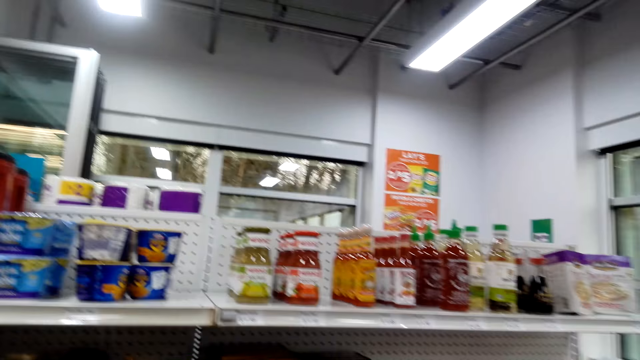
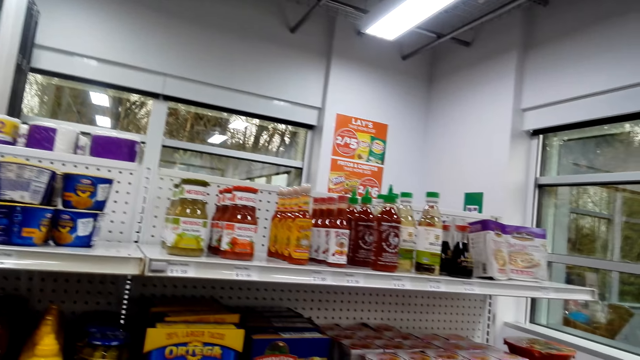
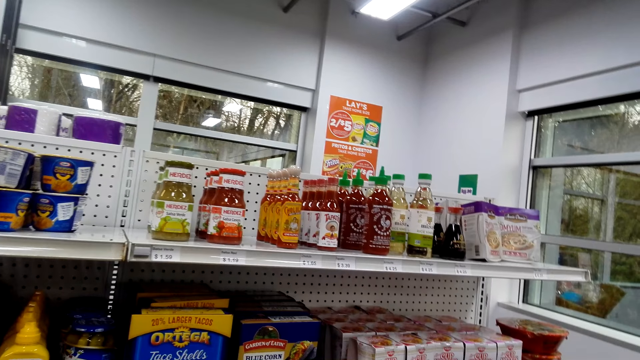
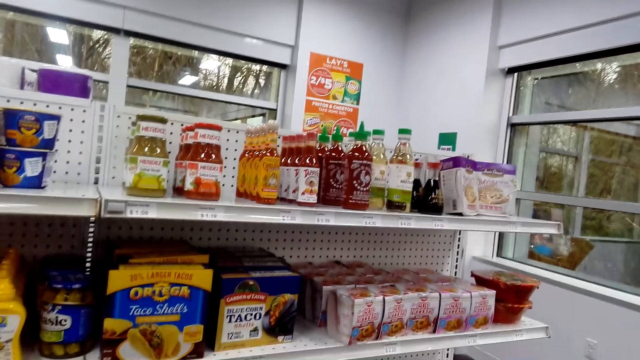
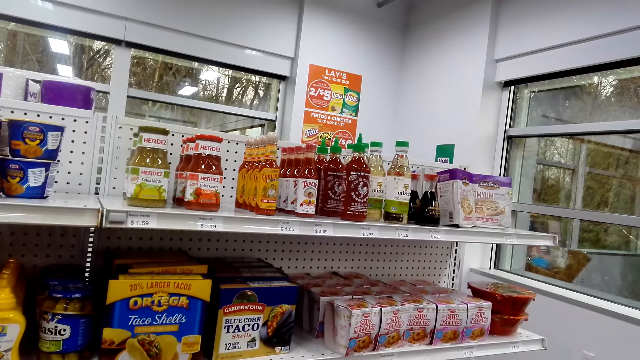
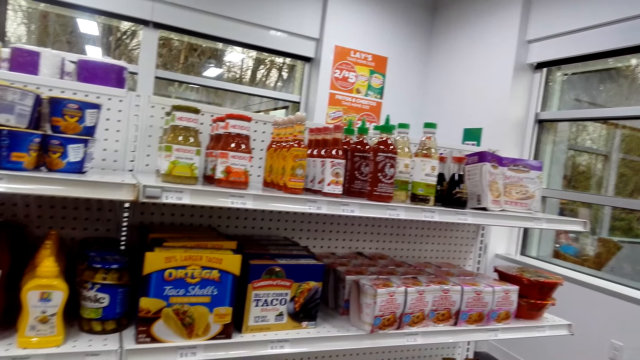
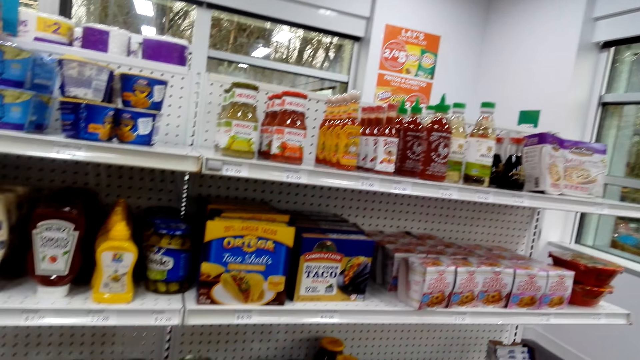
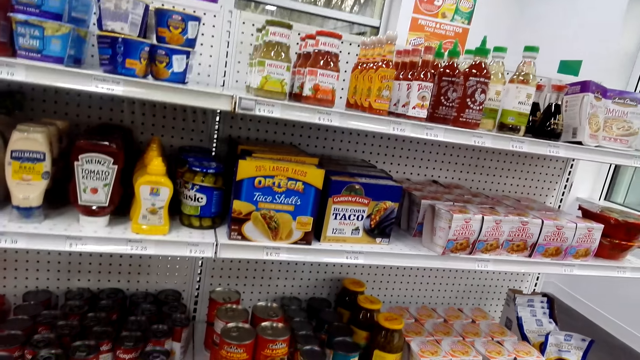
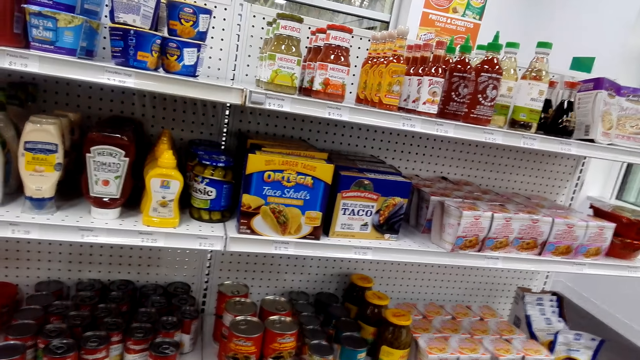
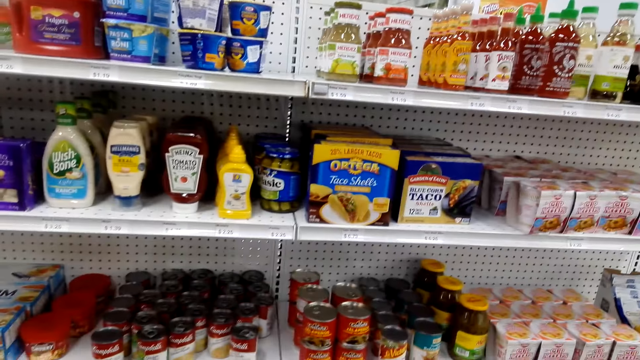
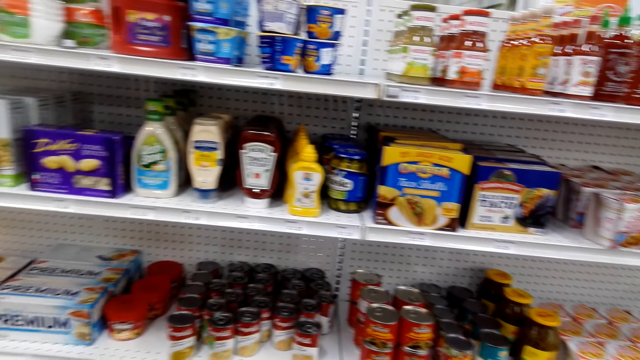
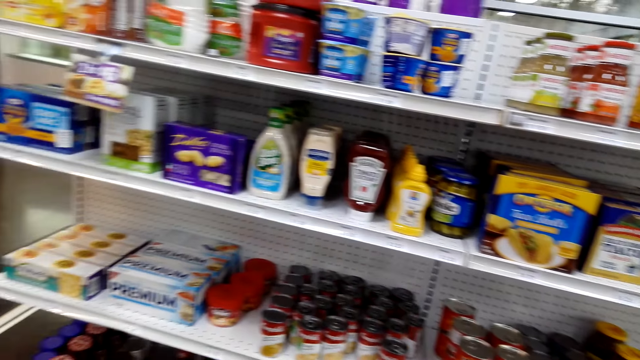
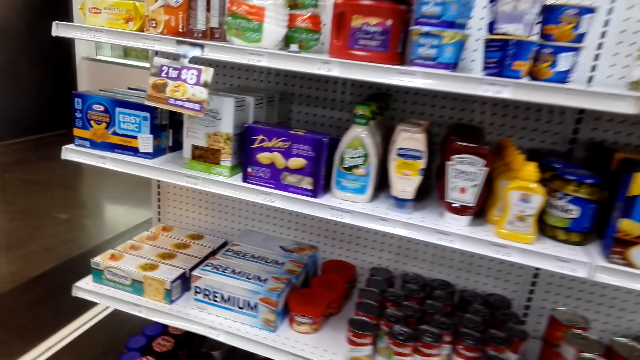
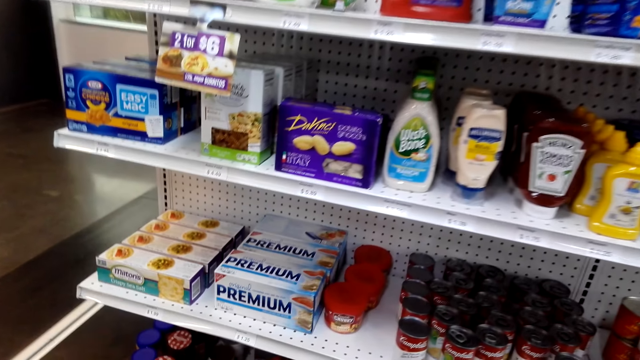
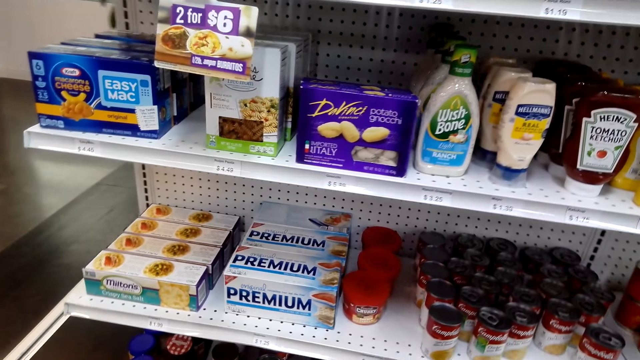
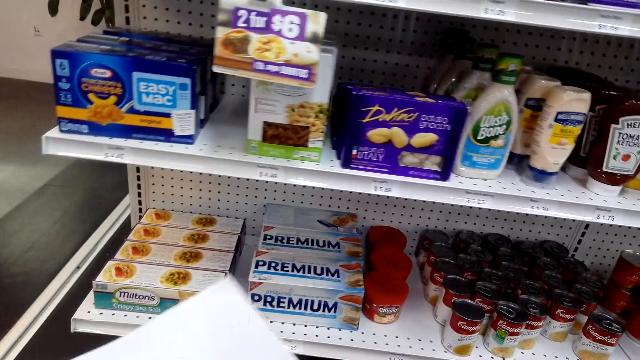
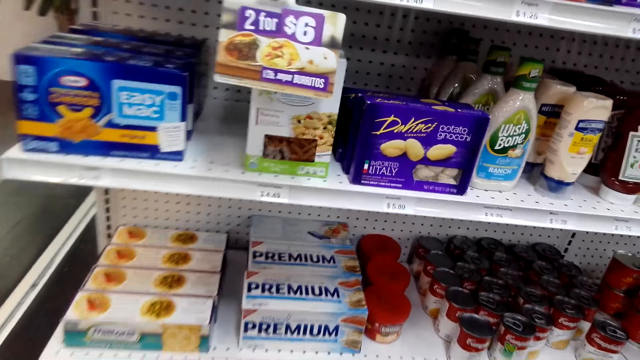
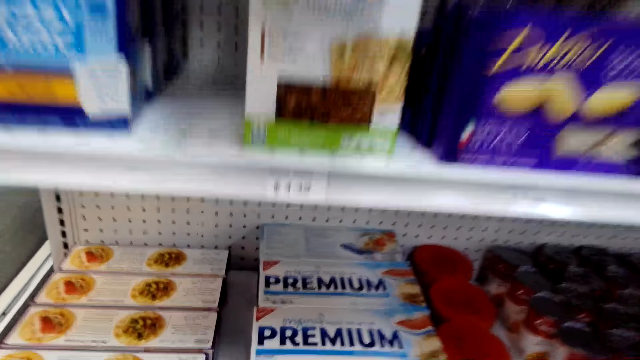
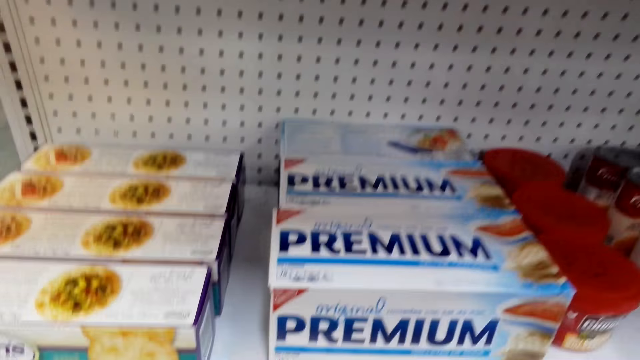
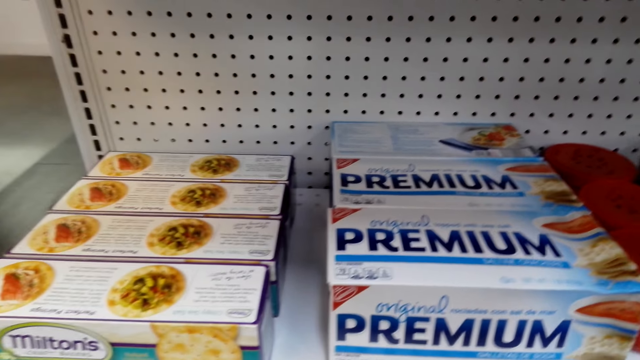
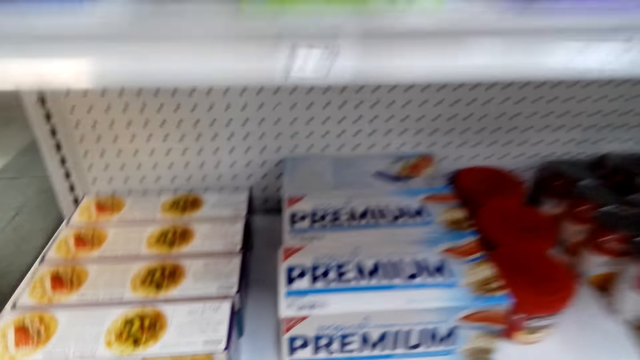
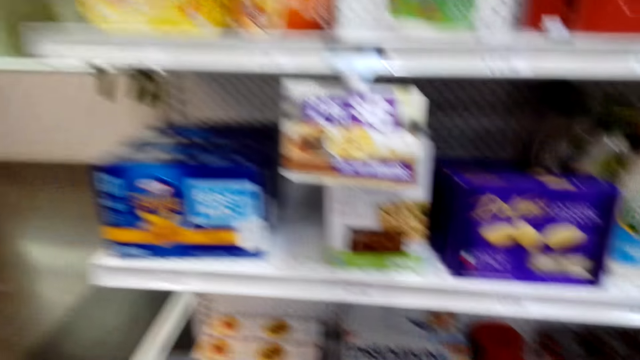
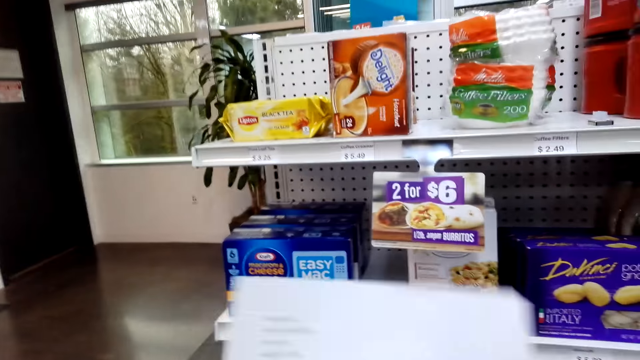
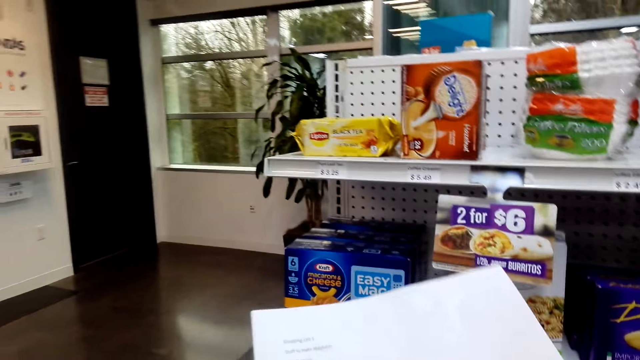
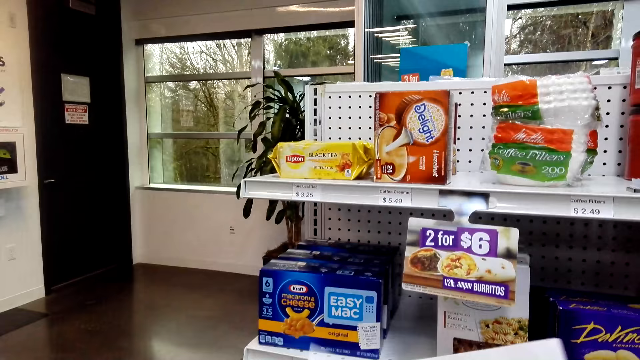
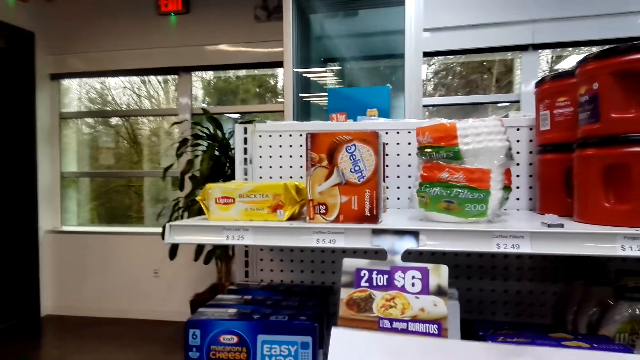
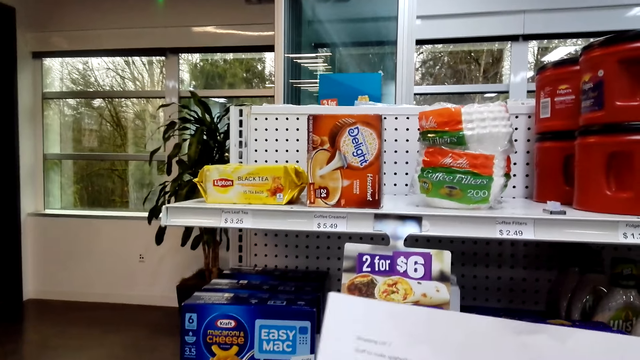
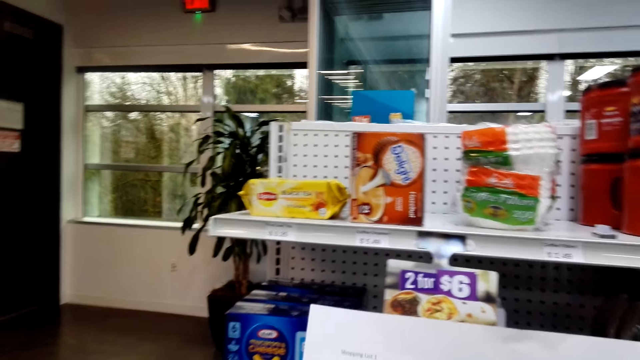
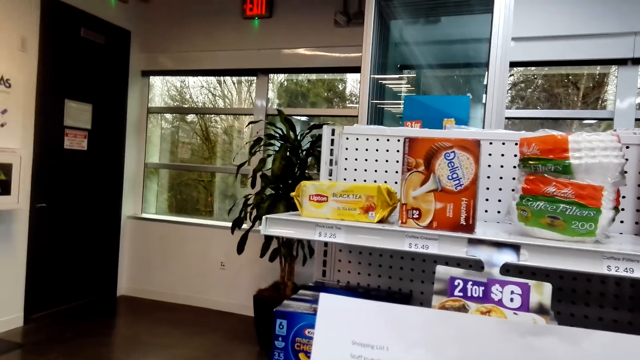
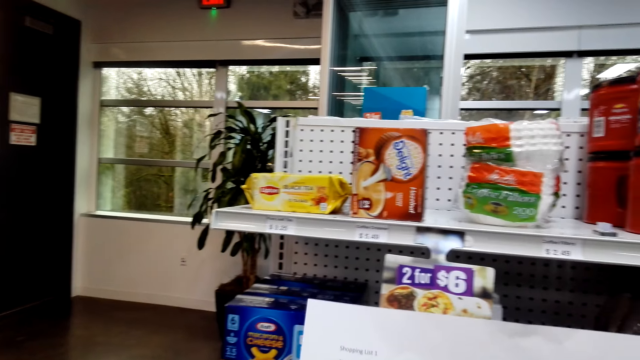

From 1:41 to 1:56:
The camera wearer looks around. They bend down. They pick something from the shelf. They read the shopping list.

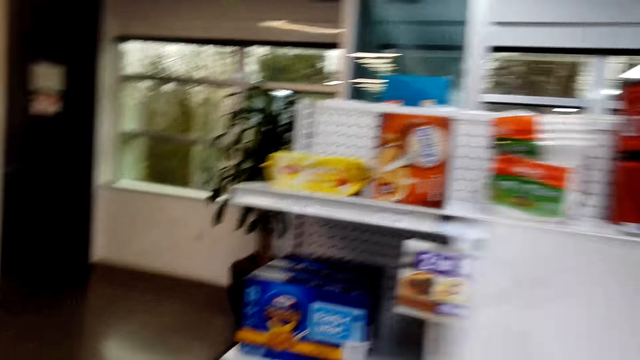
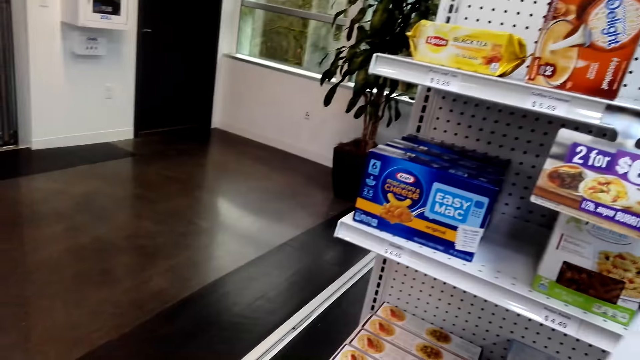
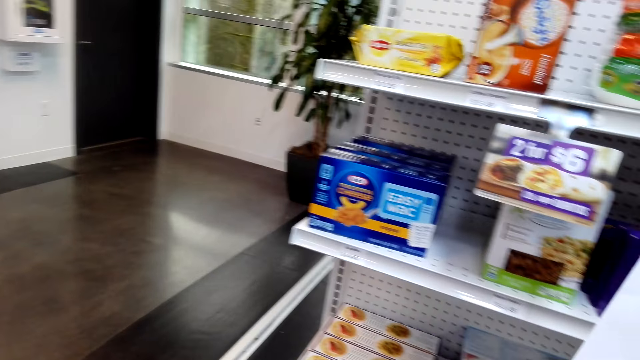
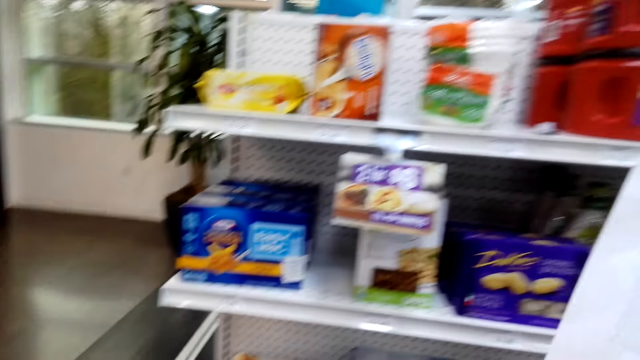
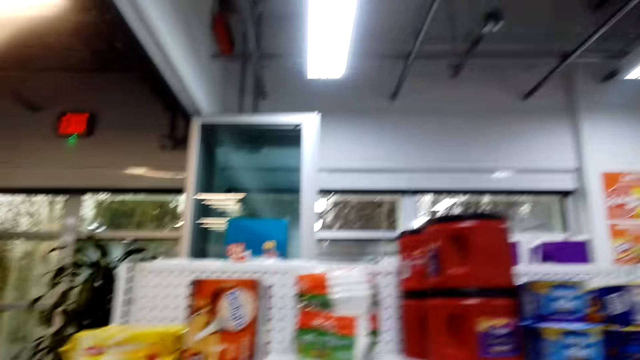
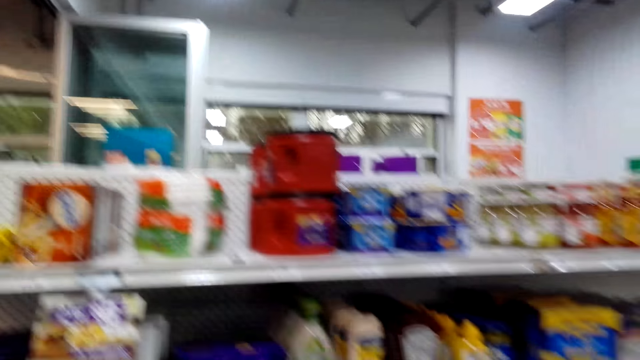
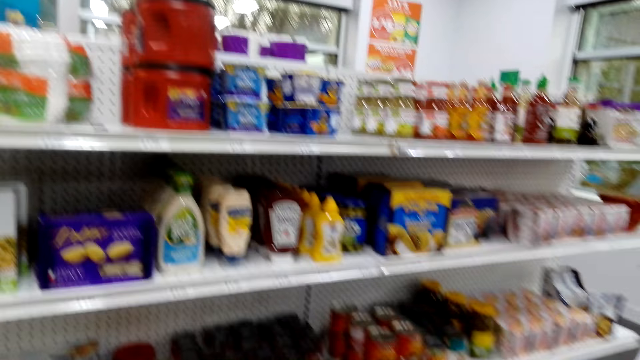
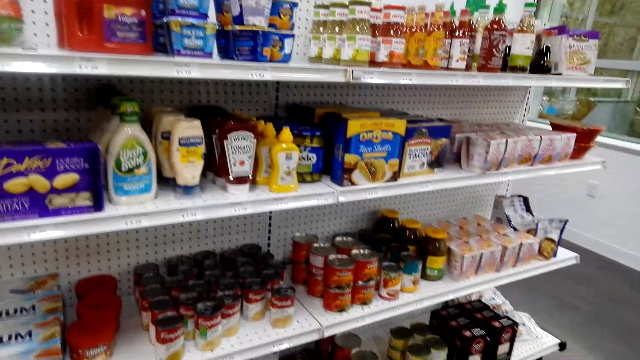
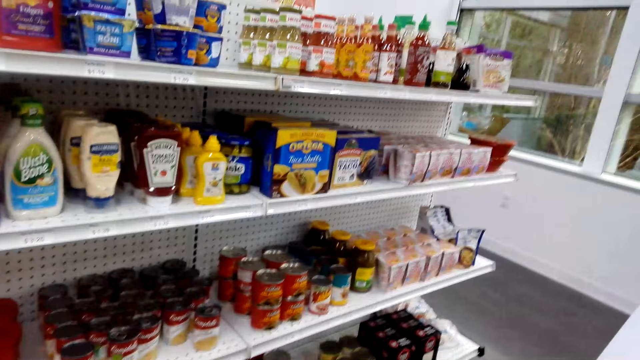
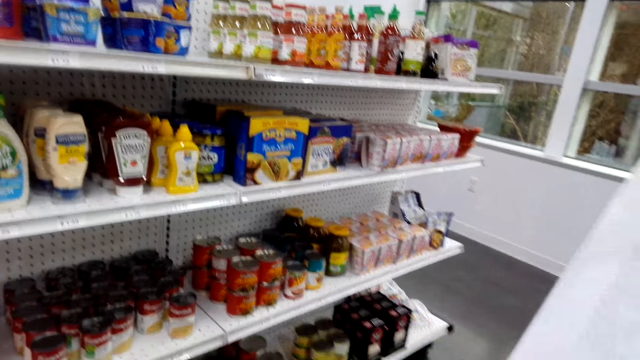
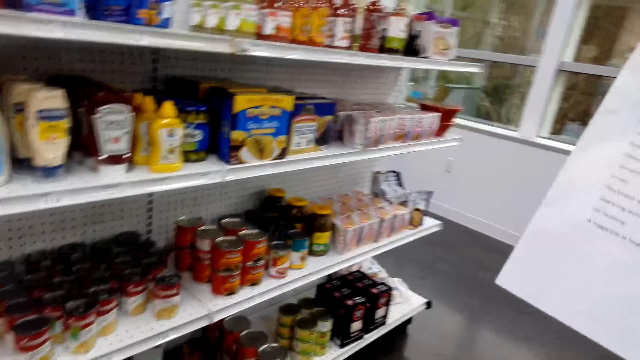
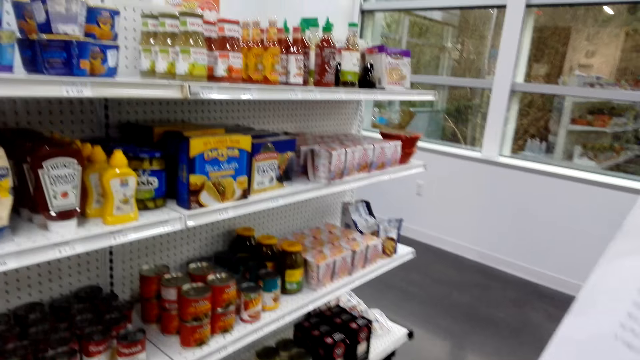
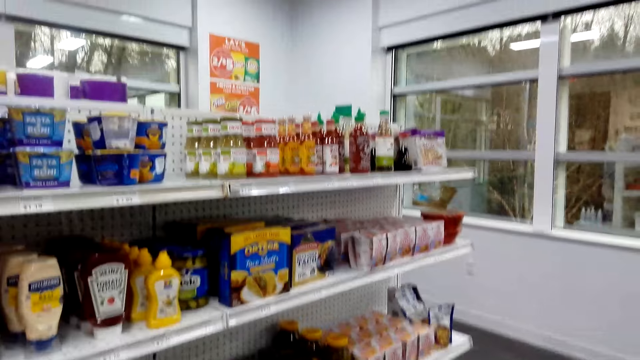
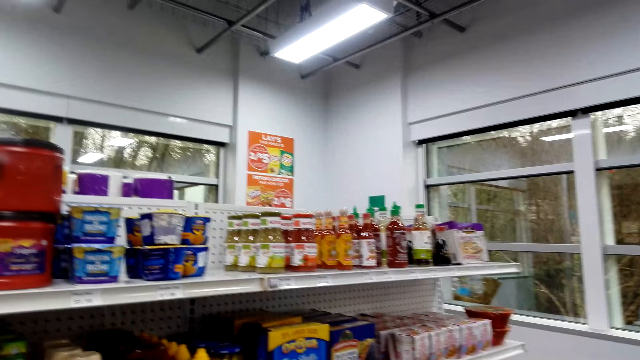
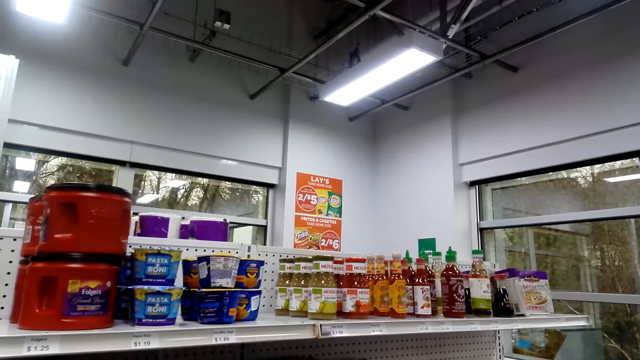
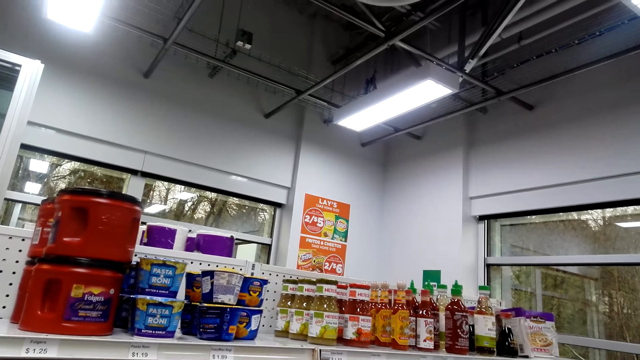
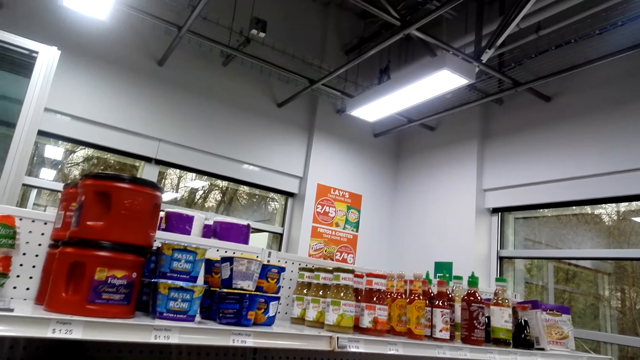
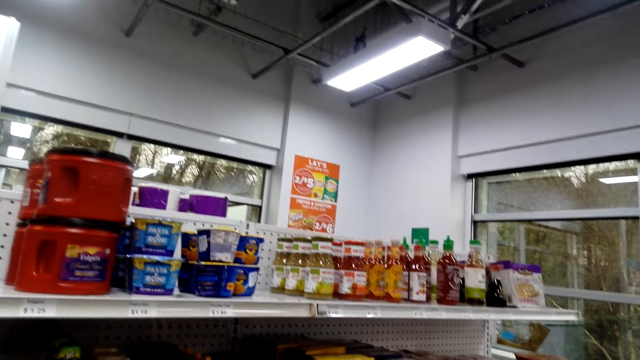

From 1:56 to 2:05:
The camera wearer looks around the store shelf.
